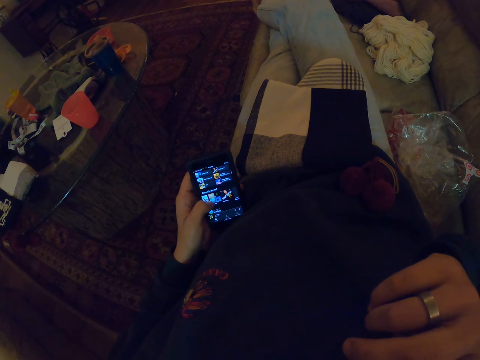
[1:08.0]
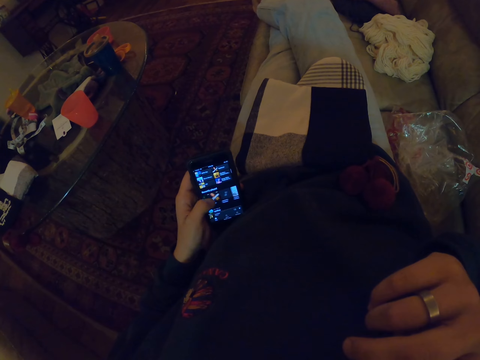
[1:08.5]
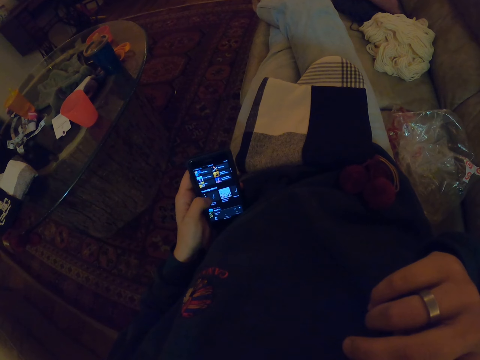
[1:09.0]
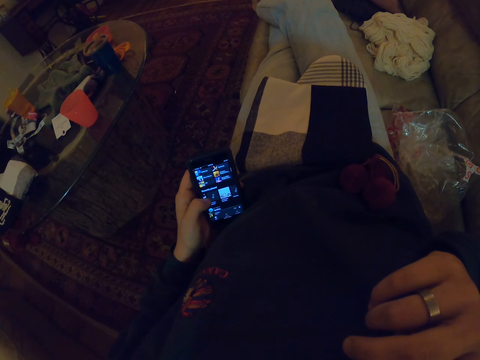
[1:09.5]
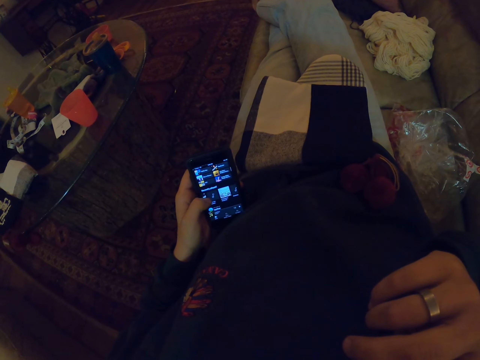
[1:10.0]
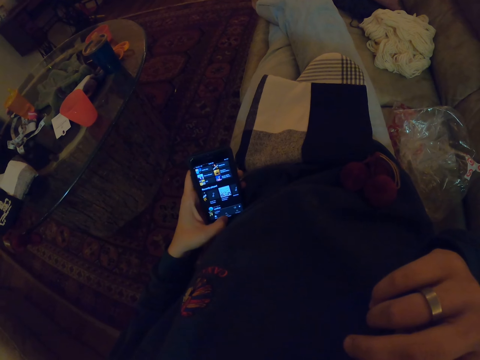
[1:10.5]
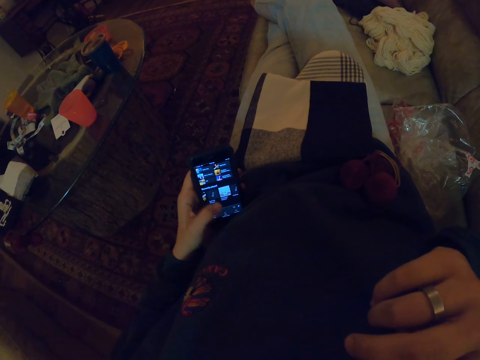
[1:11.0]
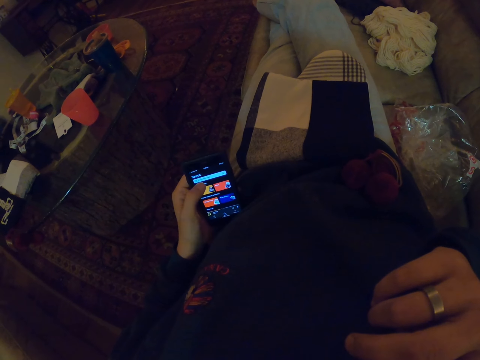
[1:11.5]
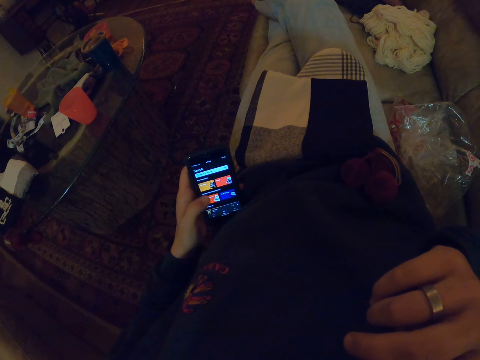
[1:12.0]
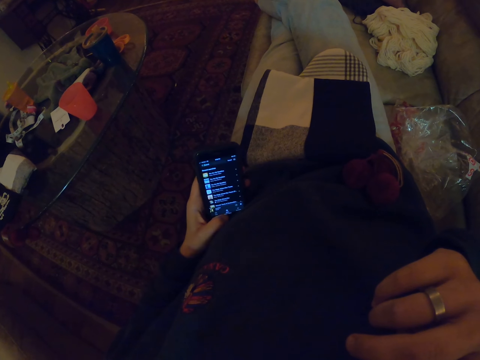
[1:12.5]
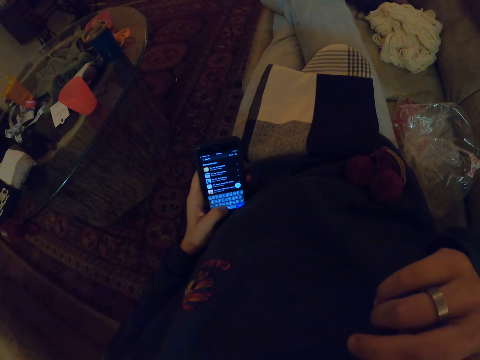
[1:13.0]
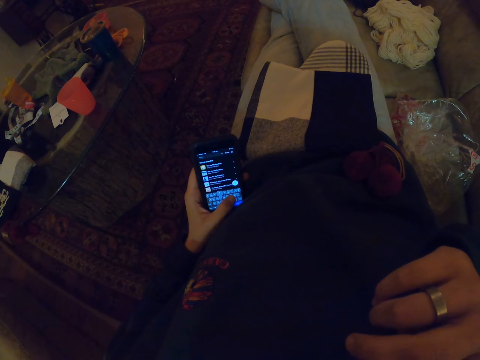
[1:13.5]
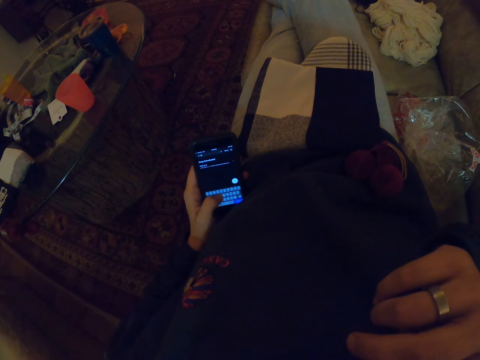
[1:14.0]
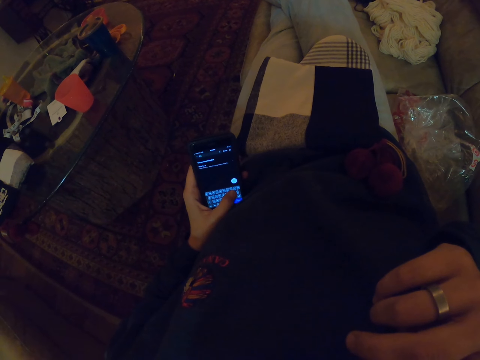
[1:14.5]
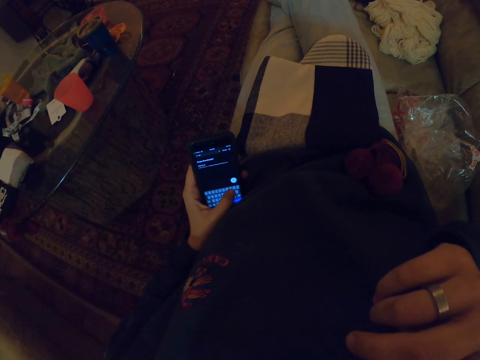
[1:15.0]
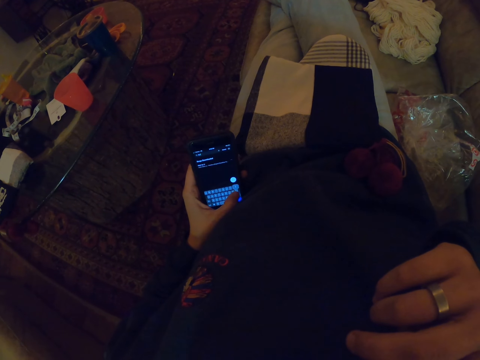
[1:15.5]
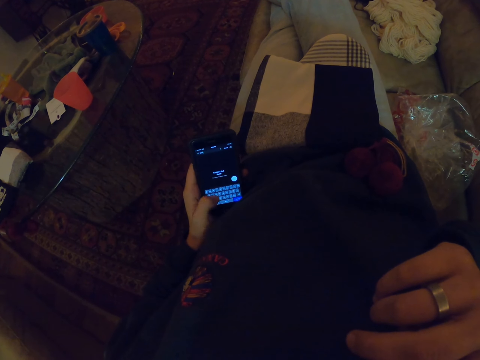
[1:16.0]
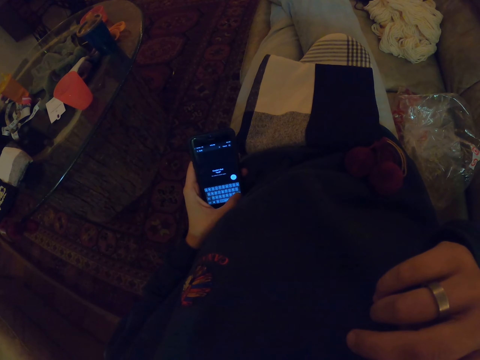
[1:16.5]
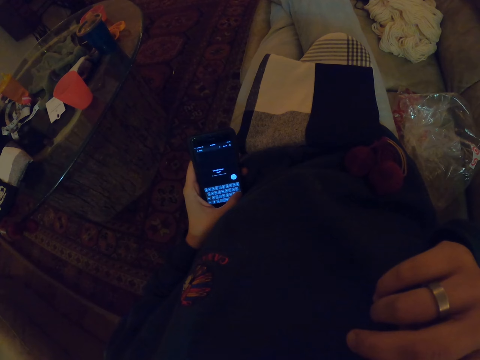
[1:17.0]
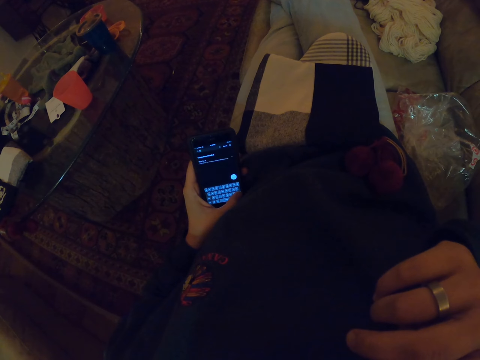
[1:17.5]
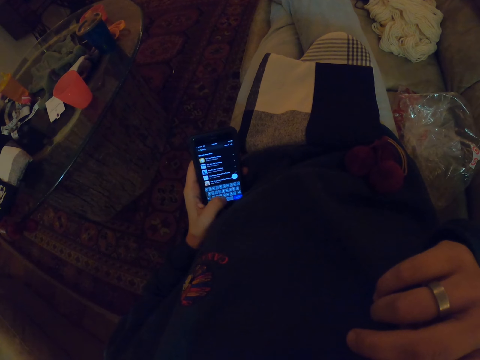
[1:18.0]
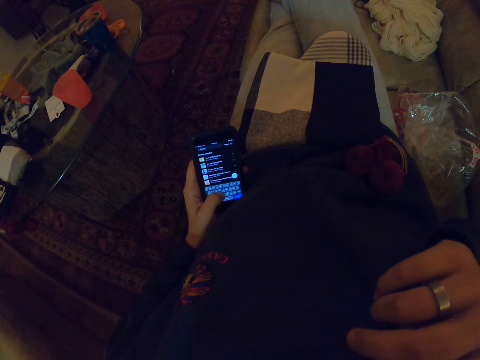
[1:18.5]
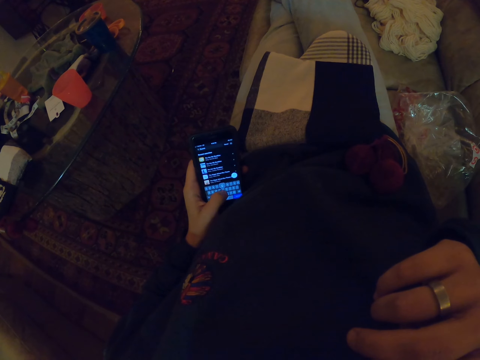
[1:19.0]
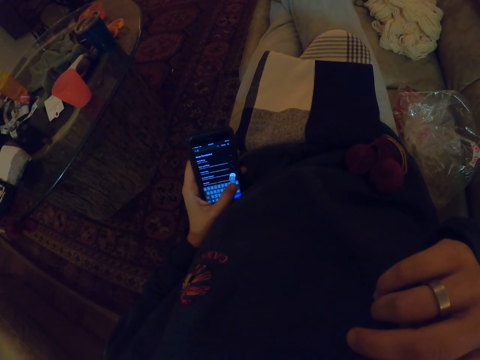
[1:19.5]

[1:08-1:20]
The camera wearer types on the phone.

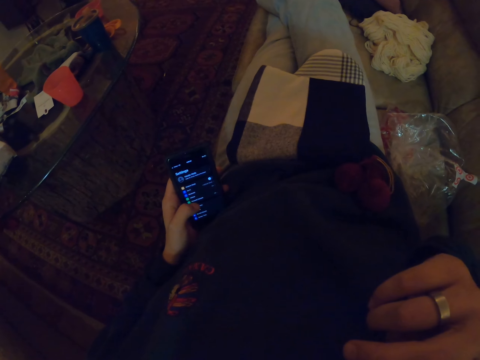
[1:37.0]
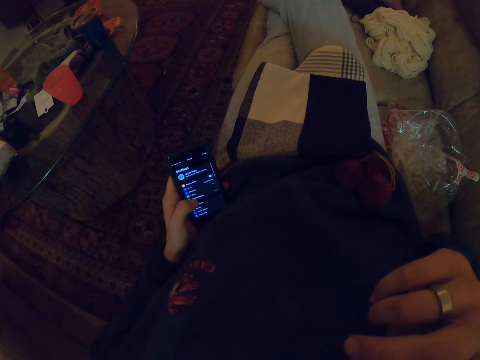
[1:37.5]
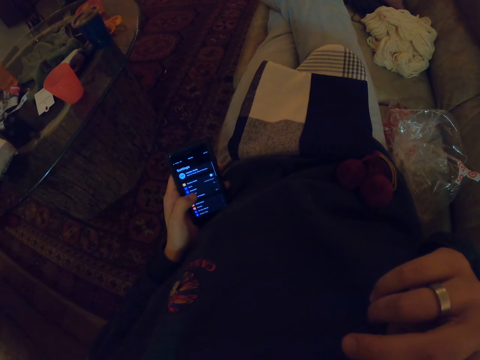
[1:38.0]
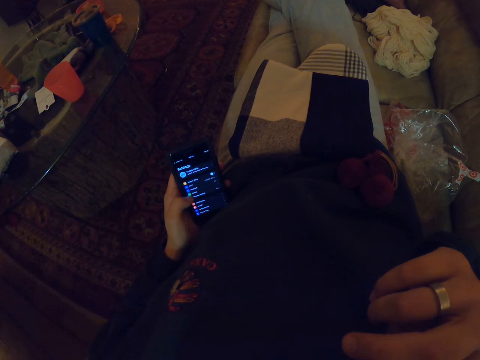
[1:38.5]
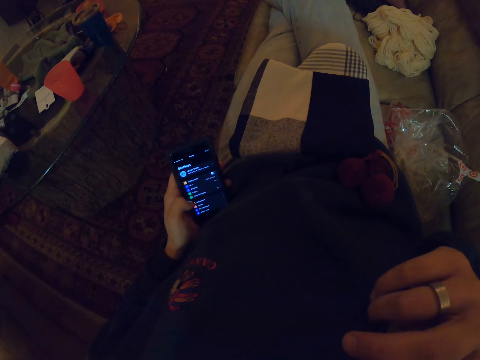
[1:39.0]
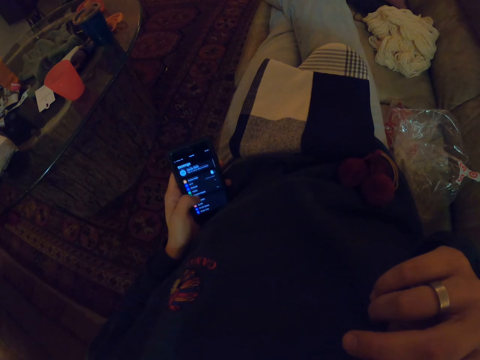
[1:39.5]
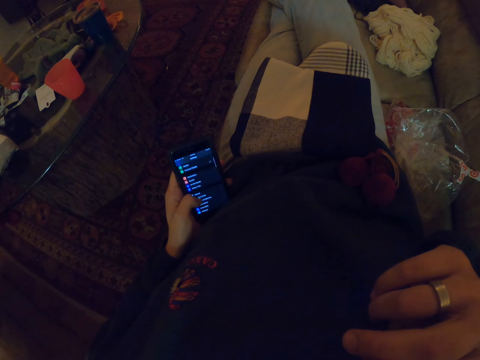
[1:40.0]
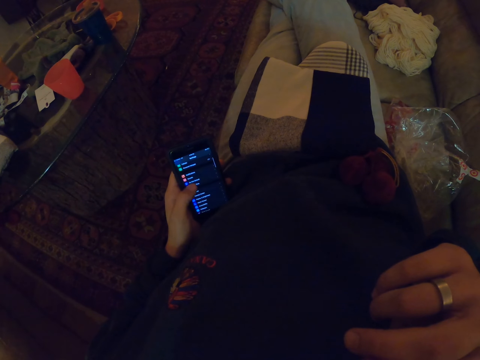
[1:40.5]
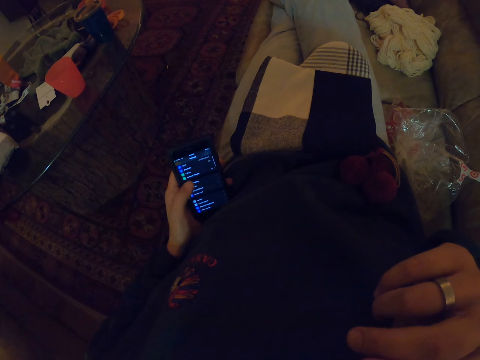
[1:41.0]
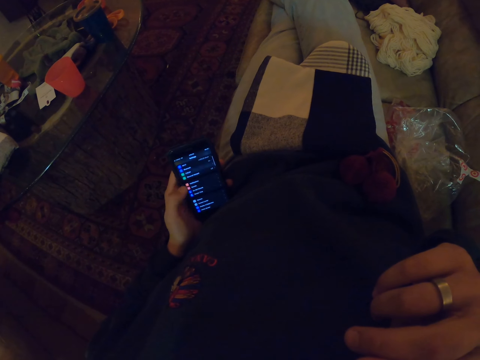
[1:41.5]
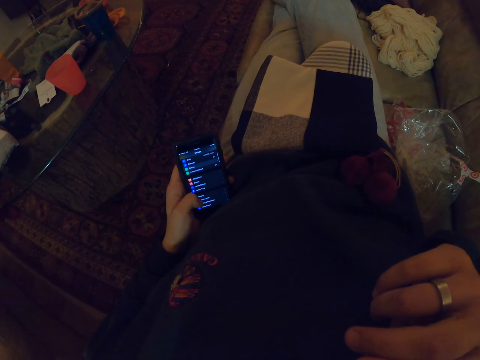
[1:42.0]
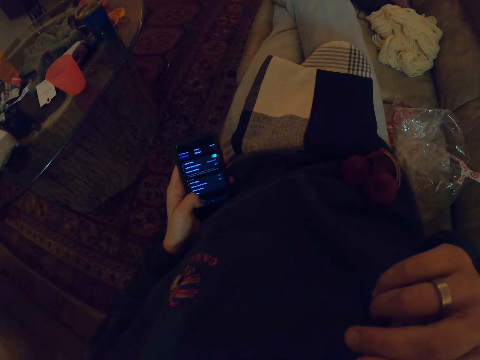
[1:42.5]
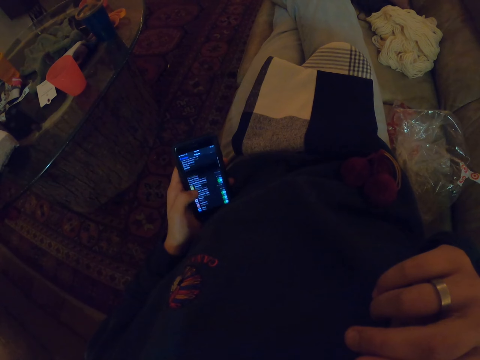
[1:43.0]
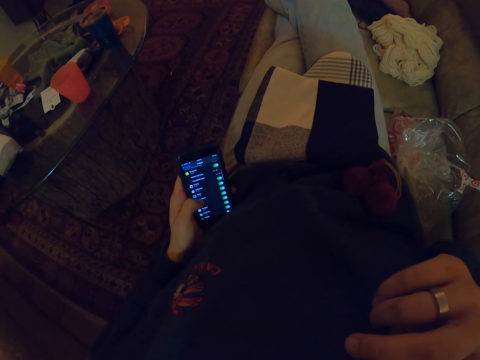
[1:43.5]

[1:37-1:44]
The camera wearer scrolls the phone.

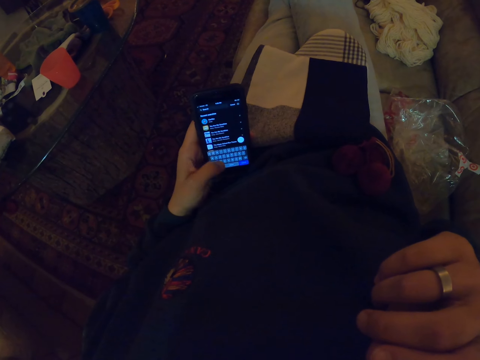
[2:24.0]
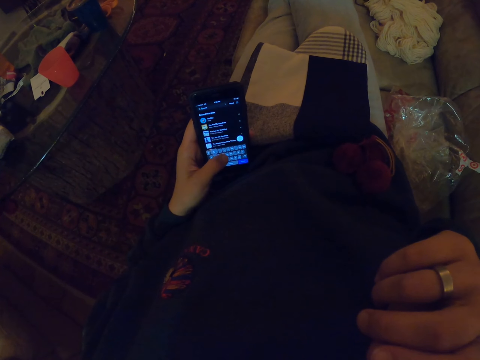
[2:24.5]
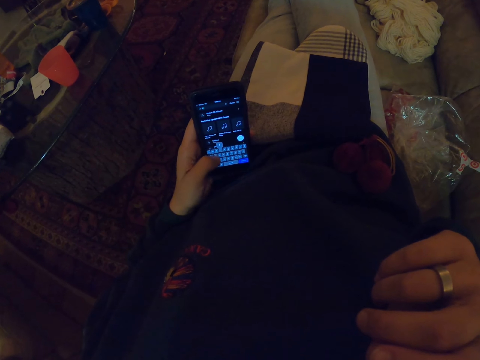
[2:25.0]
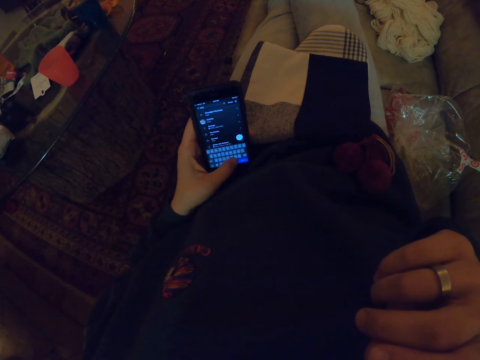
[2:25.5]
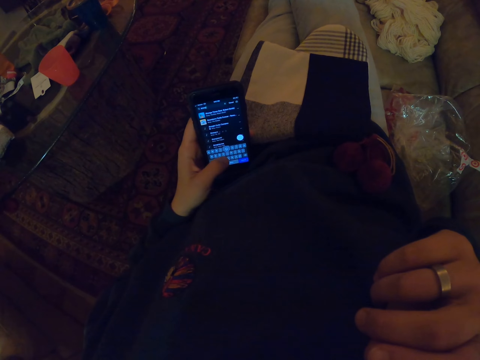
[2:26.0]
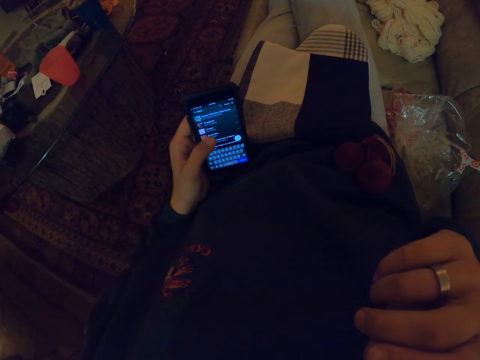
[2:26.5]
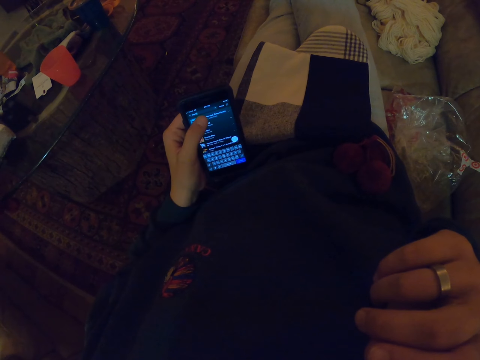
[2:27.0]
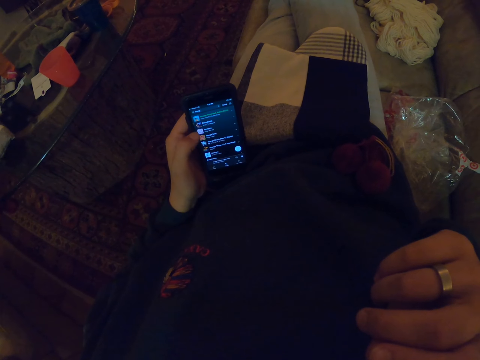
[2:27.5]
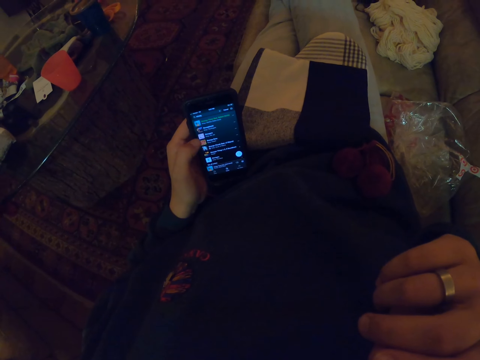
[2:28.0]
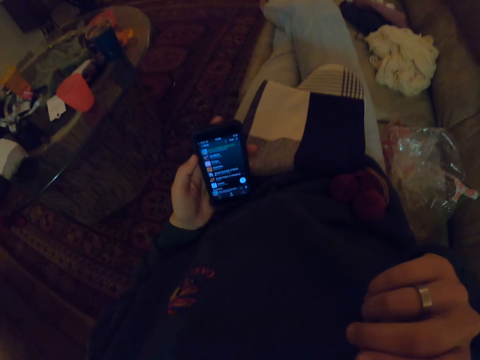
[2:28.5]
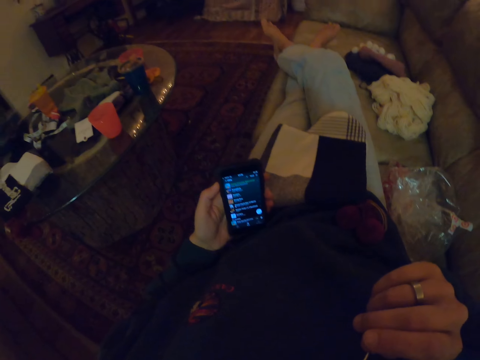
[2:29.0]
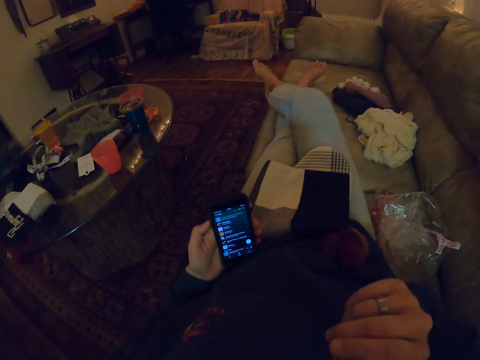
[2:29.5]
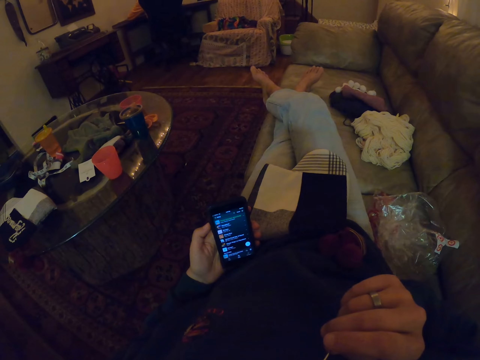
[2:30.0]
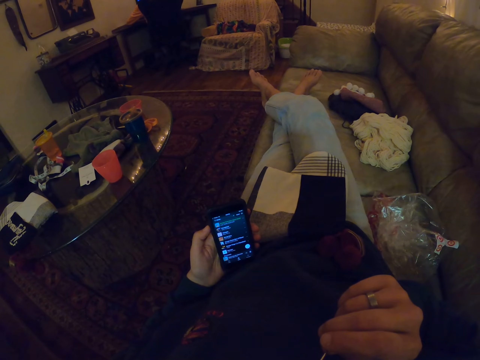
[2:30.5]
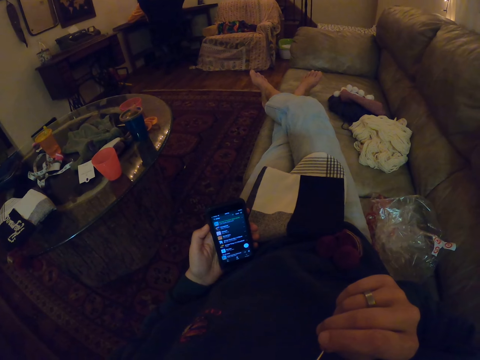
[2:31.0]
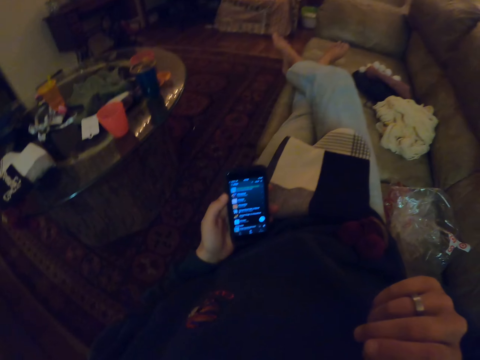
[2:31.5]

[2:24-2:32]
The camera wearer types on the phone.
